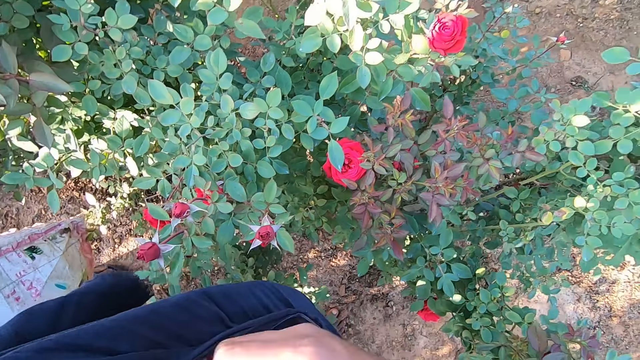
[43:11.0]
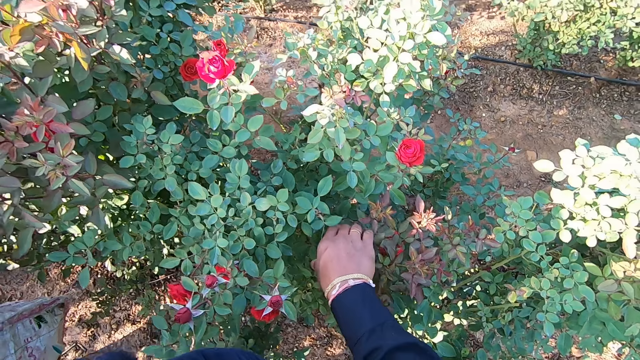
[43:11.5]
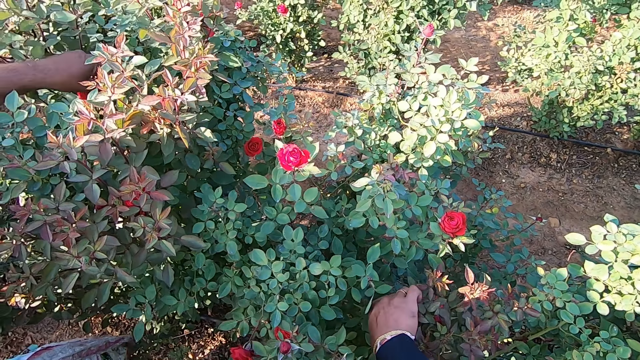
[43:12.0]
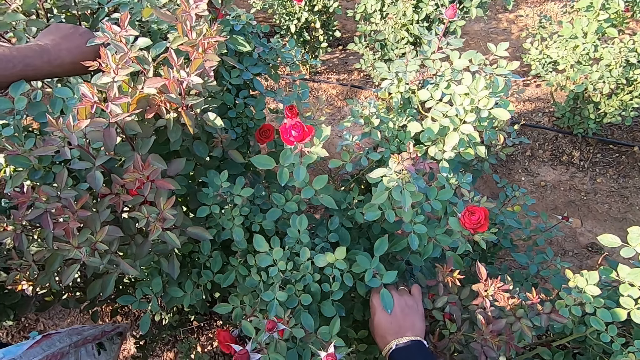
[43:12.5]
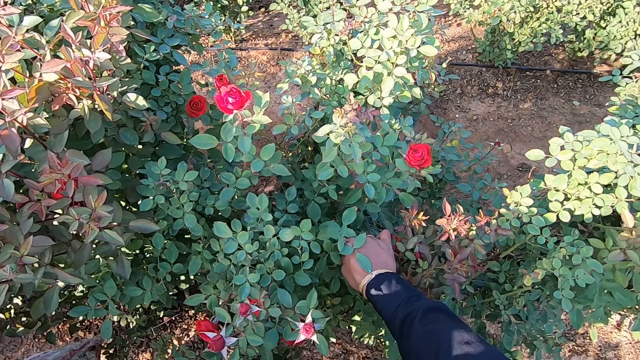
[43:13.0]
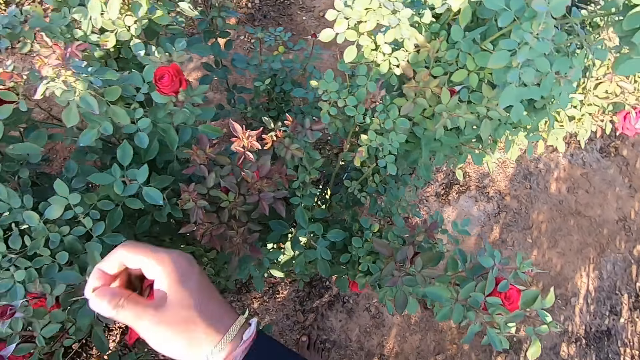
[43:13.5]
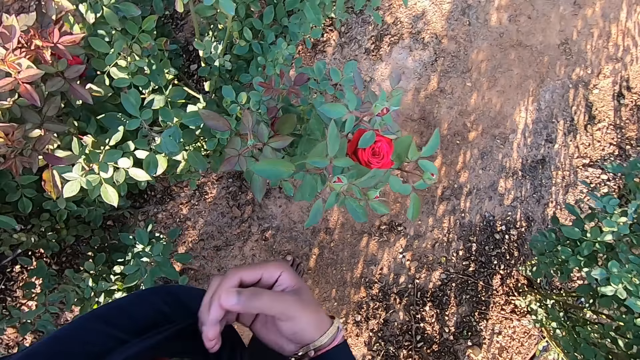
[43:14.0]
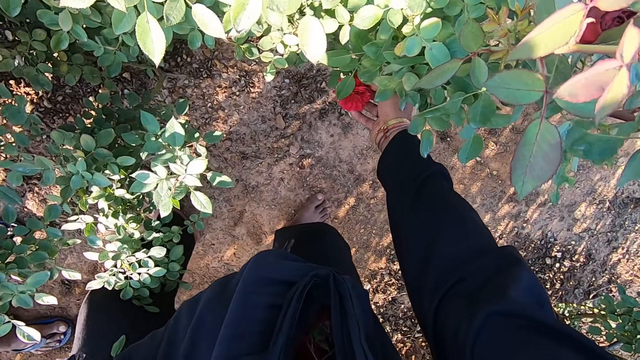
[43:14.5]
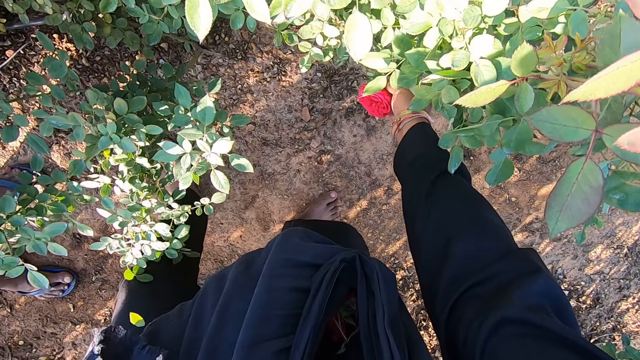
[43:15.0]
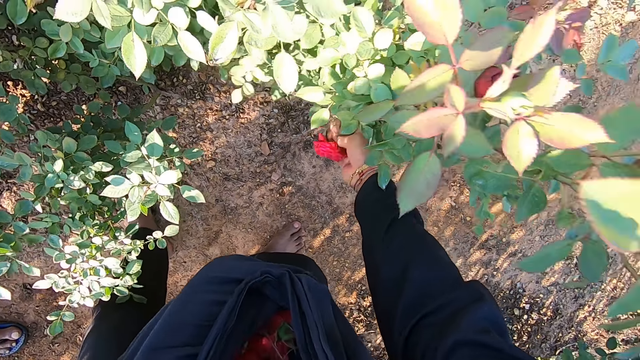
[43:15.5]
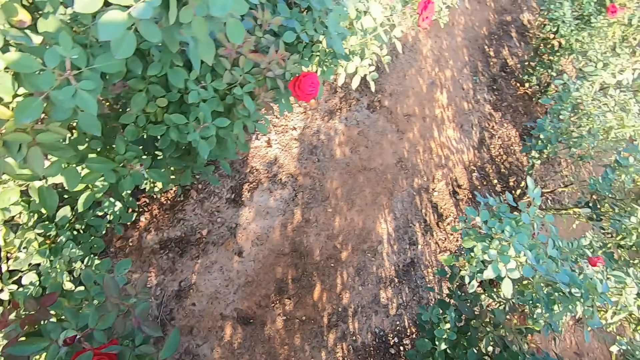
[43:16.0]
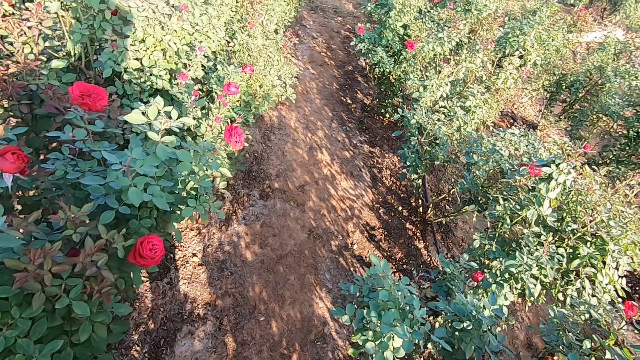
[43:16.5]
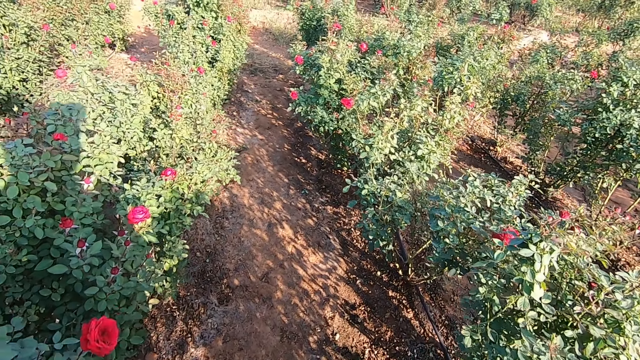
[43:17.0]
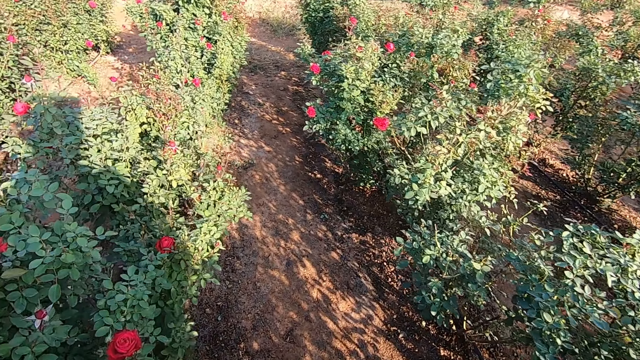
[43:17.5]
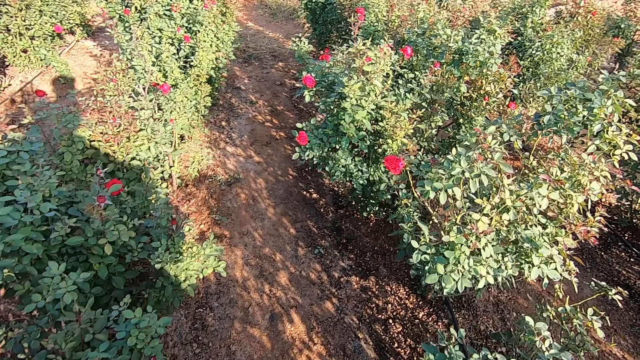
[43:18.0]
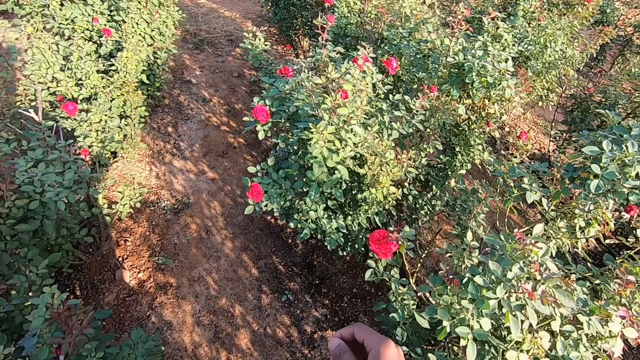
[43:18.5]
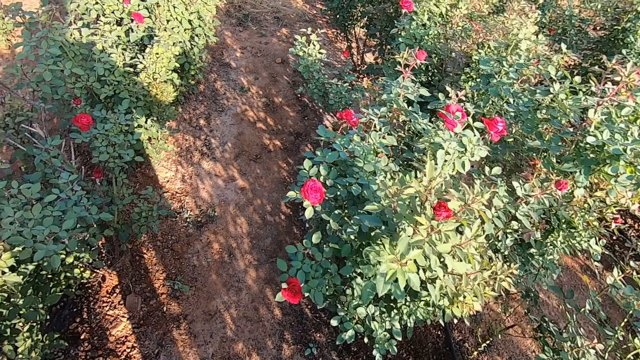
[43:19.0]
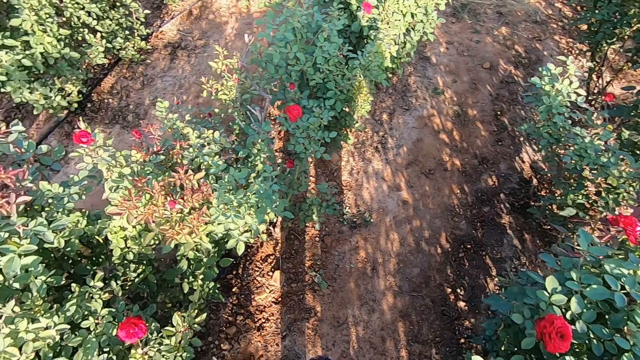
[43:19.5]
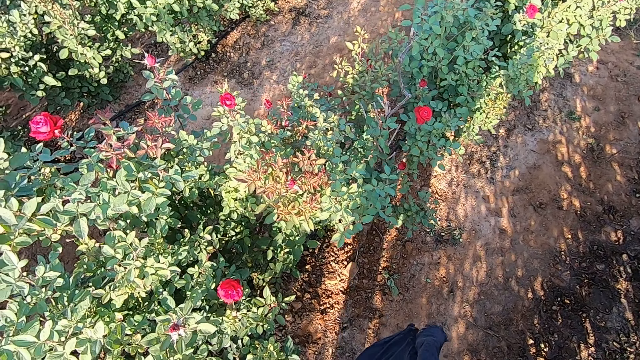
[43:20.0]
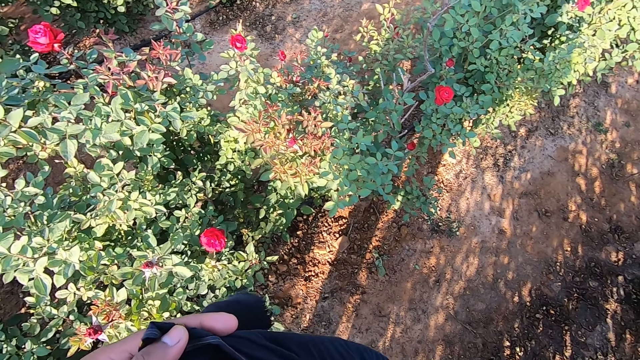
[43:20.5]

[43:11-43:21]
The camera wearer places the flower in the scarf. He plucks a rose flower from the plantation with his right hand. A man plucks a rose flower from the plantation with his left hand. The camera wearer talks to the man. He drops the rose flower in the fabric with his right hand. He plucks a rose flower from the plantation with his right hand. He moves towards another bush. He touches a rose flower from the plantation with his right hand. He plucks the flower.

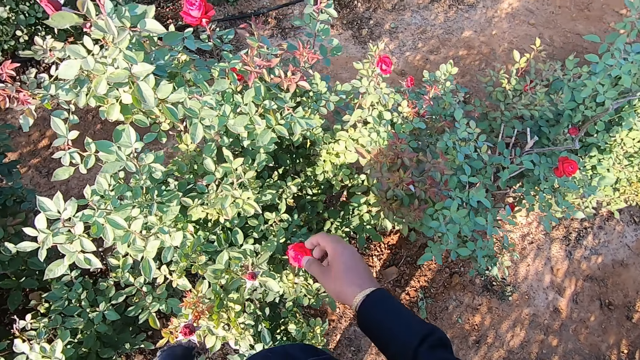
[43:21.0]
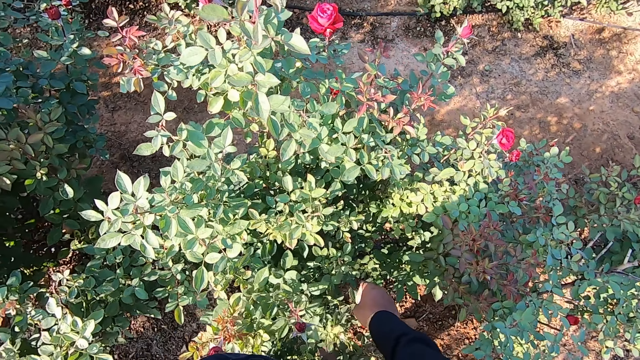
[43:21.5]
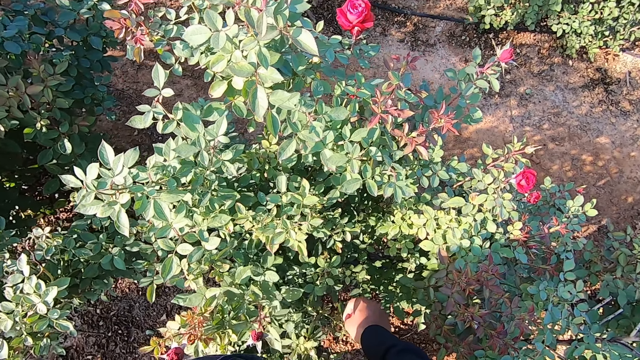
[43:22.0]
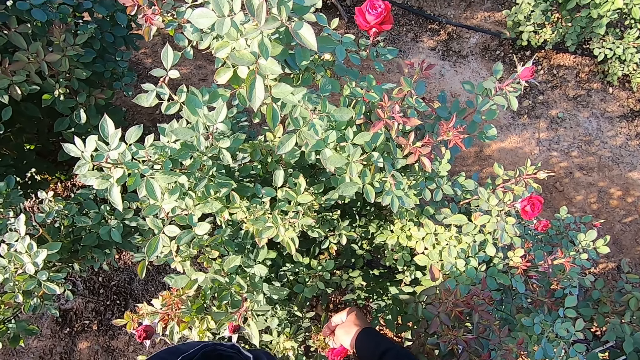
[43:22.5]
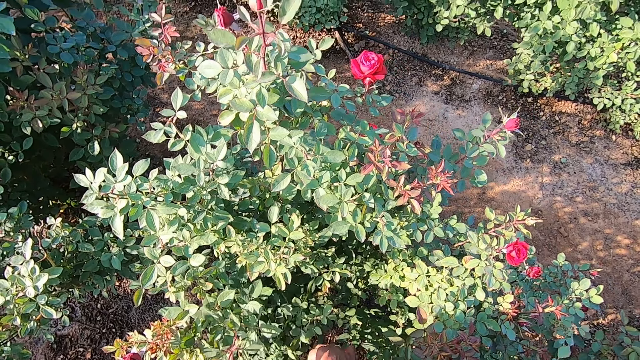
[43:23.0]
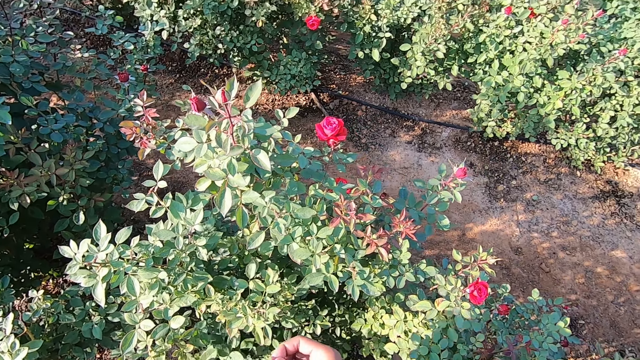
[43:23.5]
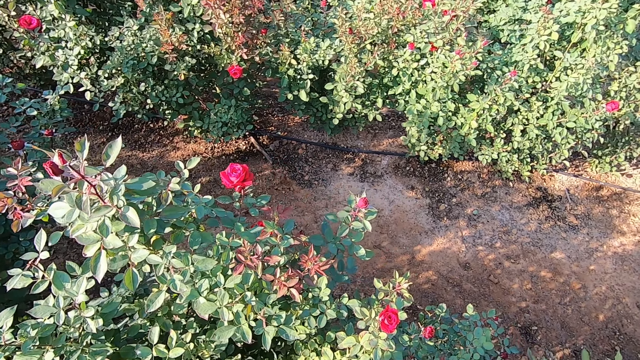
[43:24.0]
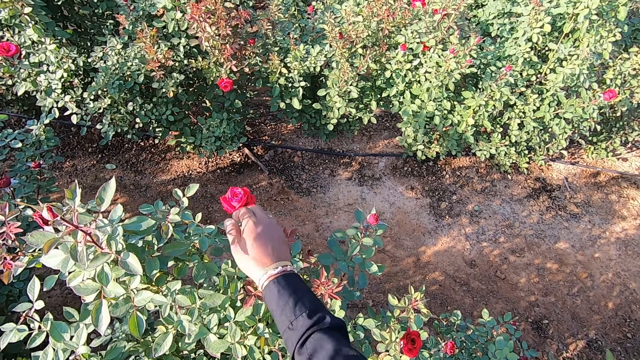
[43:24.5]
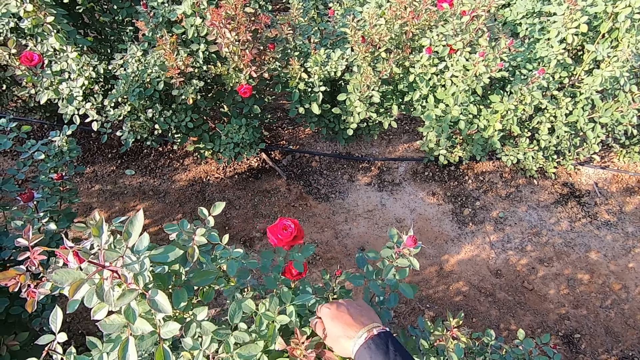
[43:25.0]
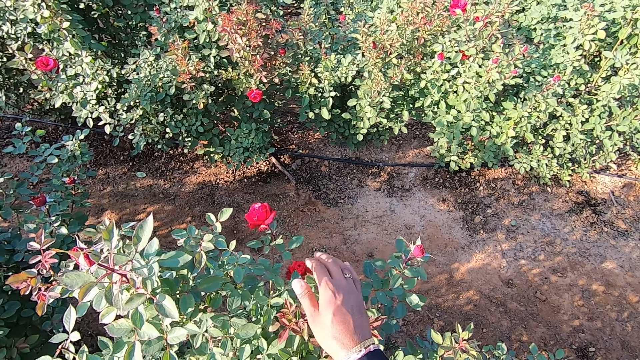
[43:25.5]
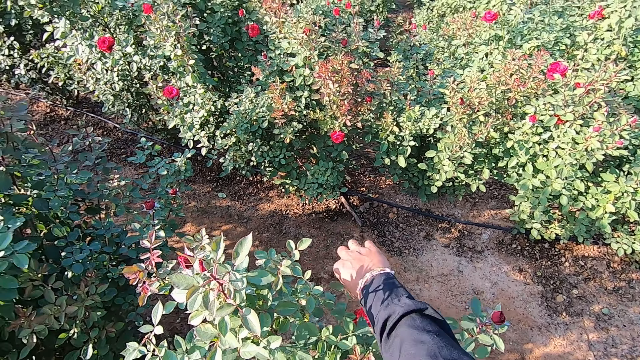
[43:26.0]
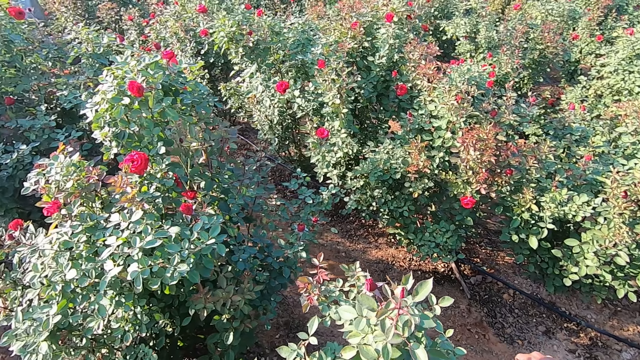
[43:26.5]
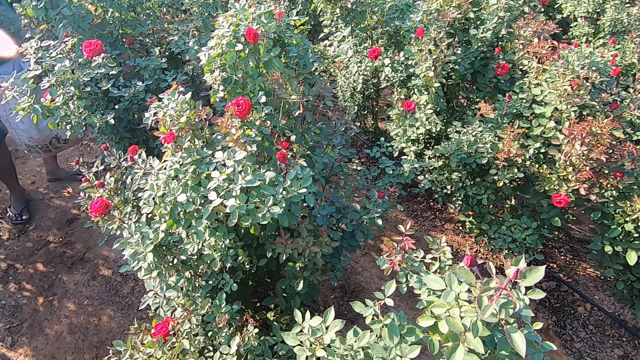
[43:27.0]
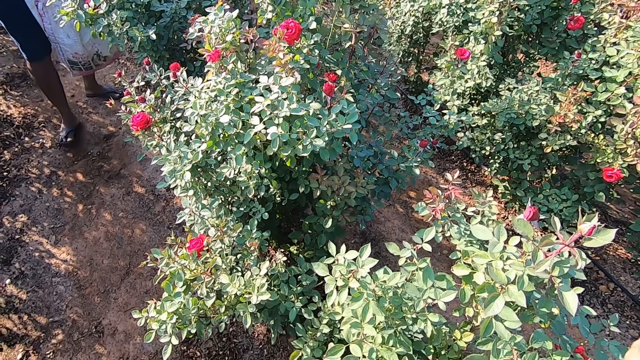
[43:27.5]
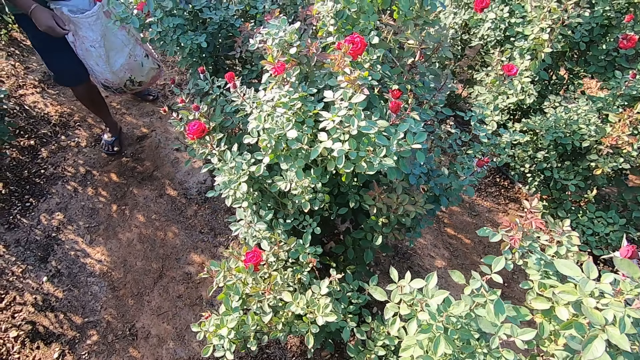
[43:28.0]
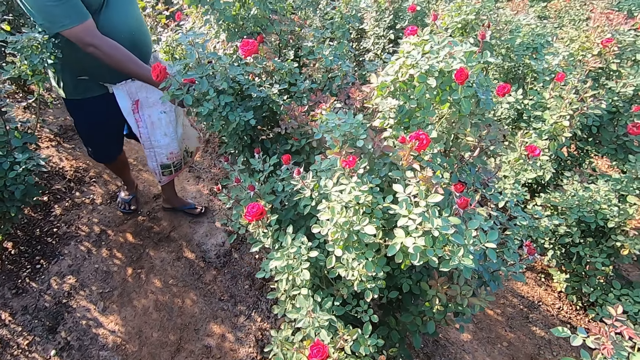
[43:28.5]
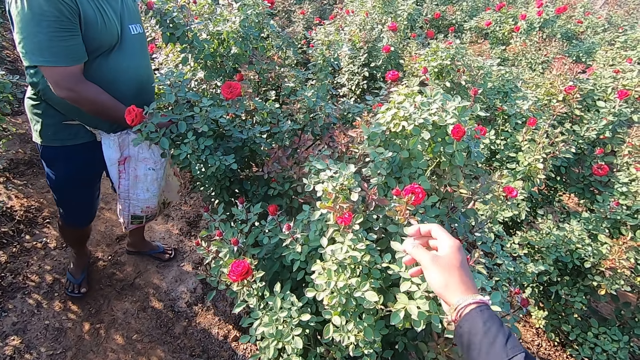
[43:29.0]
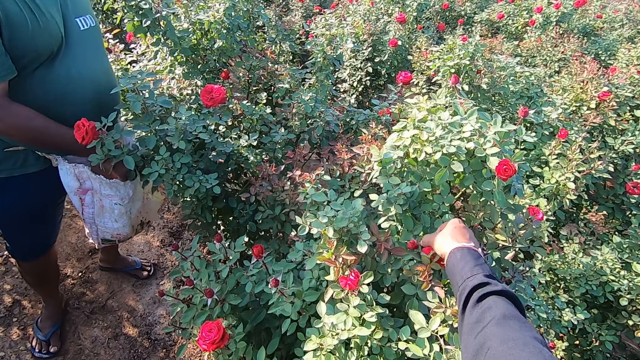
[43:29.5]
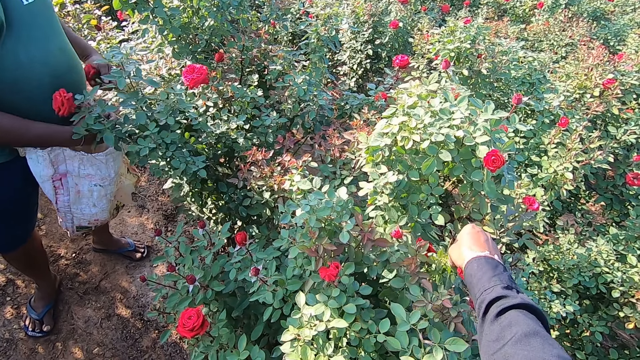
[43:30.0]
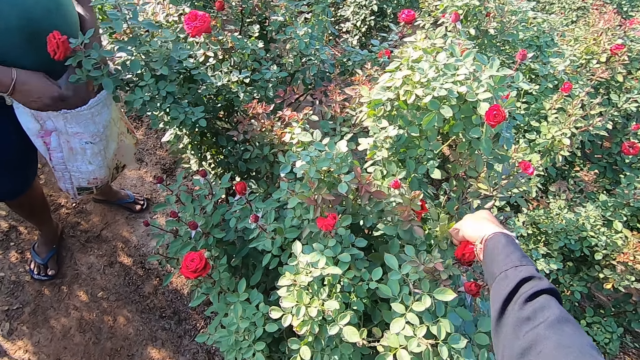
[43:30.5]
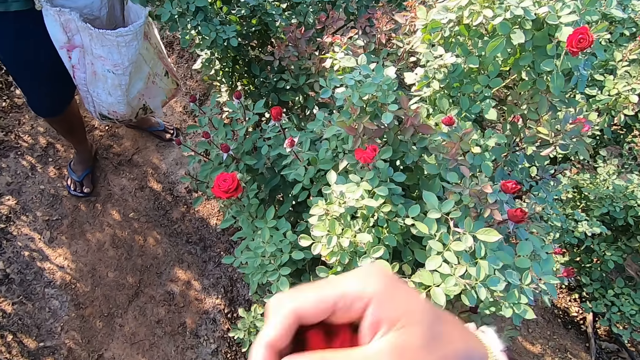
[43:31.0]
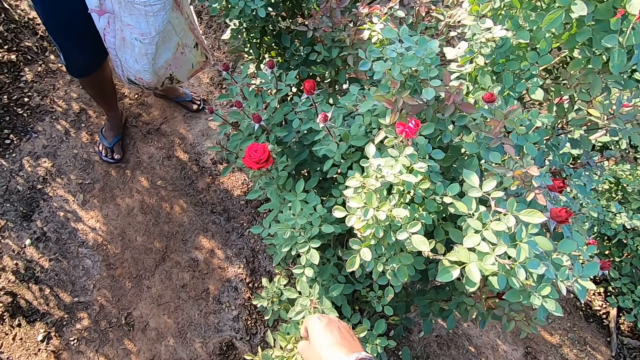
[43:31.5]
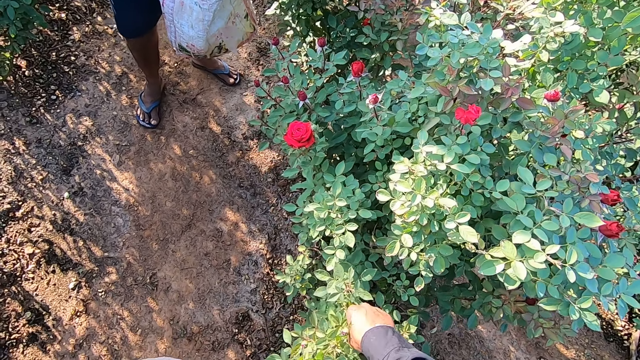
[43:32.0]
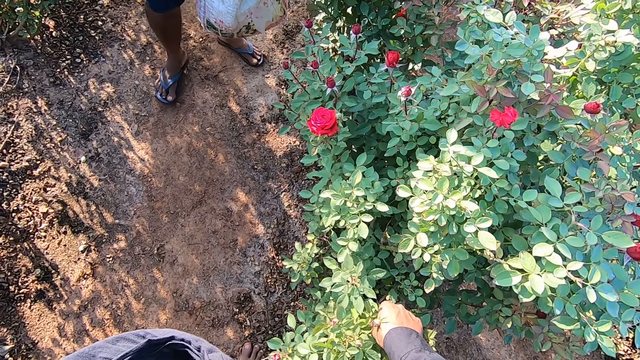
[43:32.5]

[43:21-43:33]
The camera wearer places the flower in the scarf. He plucks a rose flower from the plantation with his right hand. A man converses with the camera wearer. The camera wearer places the flower in the scarf. He pulls a plant with his right hand. He inspects the bush. He holds a rose flower from the plantation with his right hand. He talks to the man and plucks the flower. He talks to the man. A woman converses with the camera wearer. The man walks towards the bush. The man plucks some rose flowers from the plantation with both hands. The camera wearer plucks a rose flower from the plantation with his right hand. The man drops the rose flowers in the sack bag on his body with both hands. The camera wearer pulls a rose flower from the plantation with his right hand. He talks to the man.
